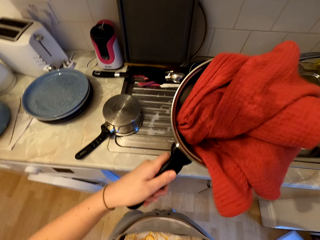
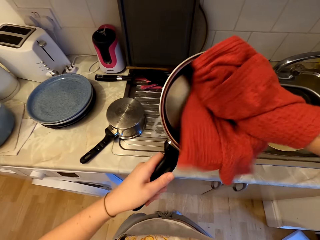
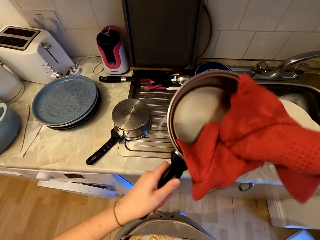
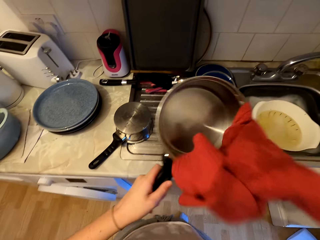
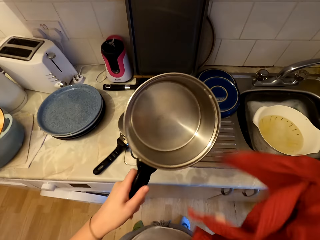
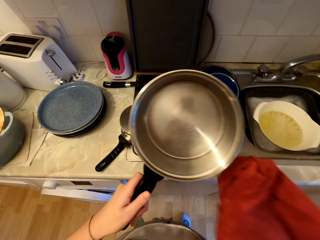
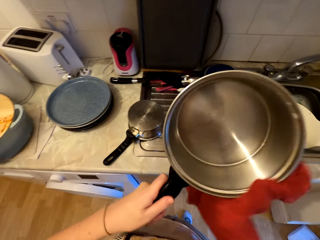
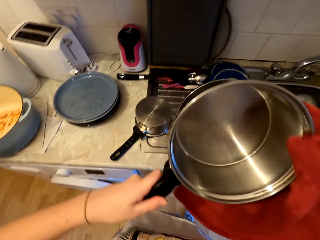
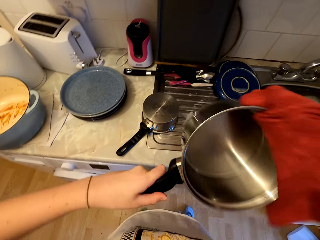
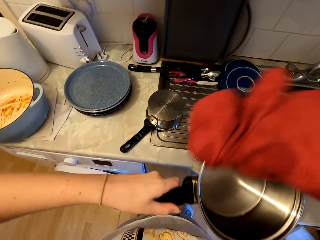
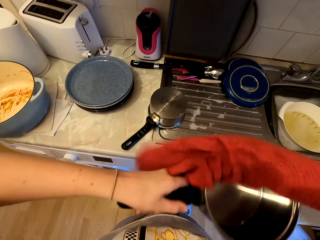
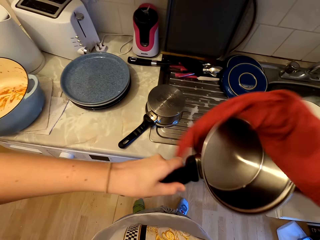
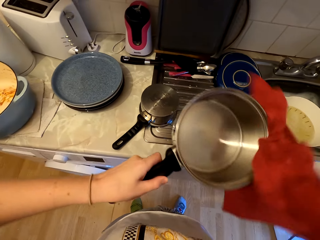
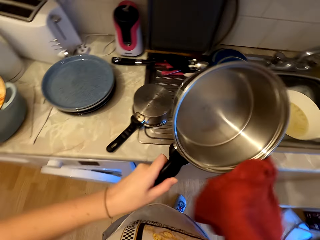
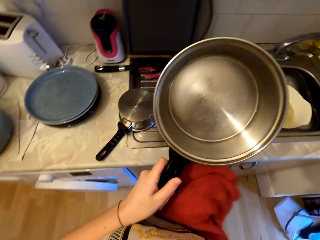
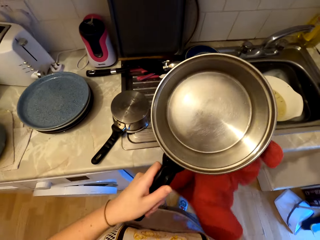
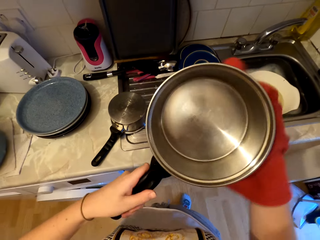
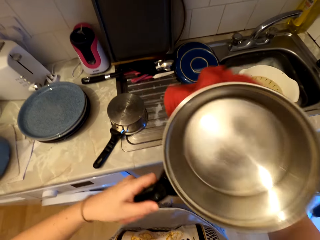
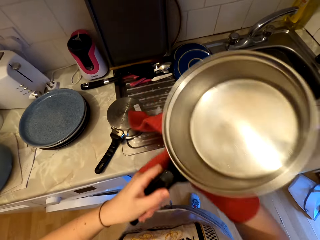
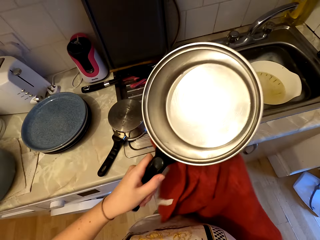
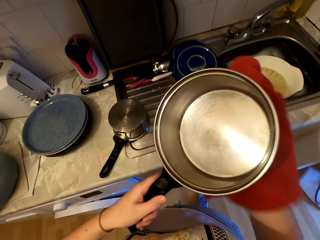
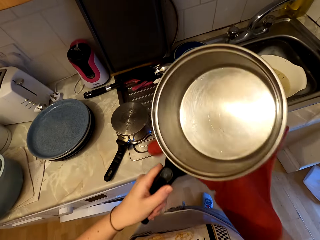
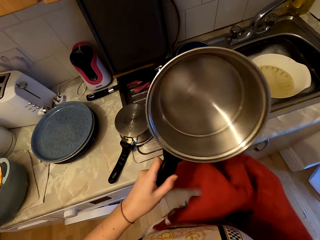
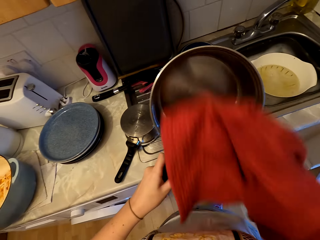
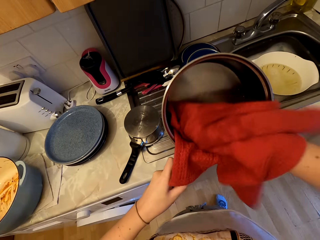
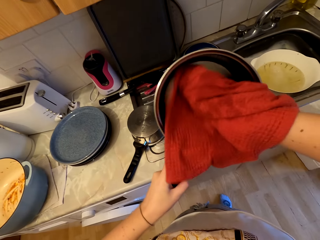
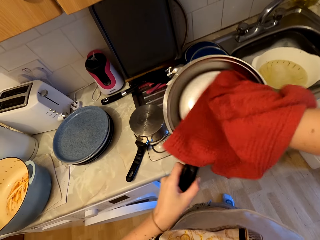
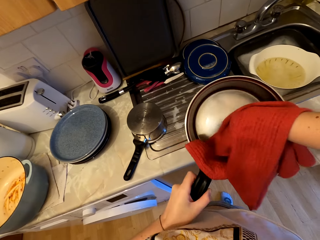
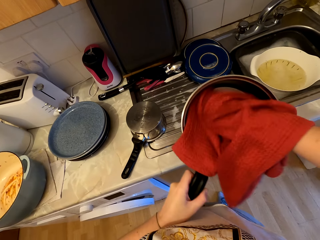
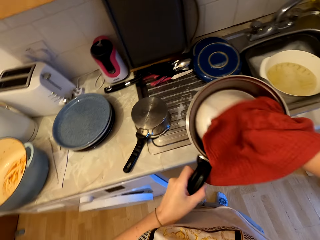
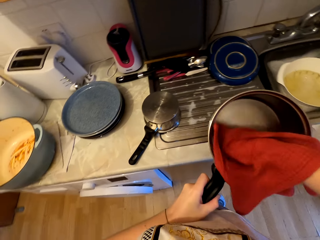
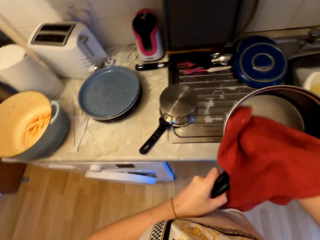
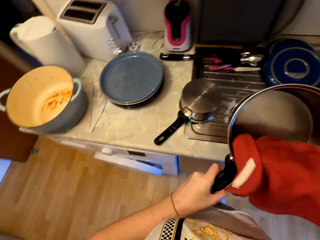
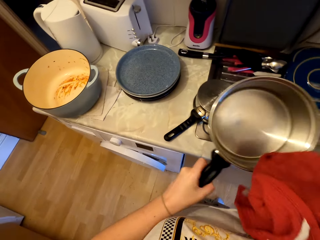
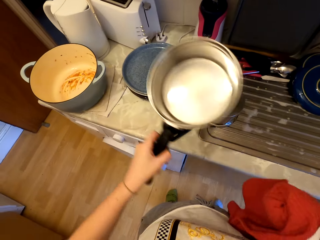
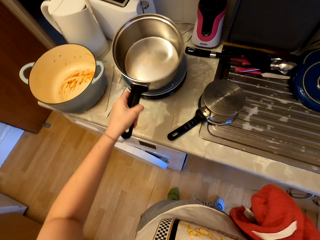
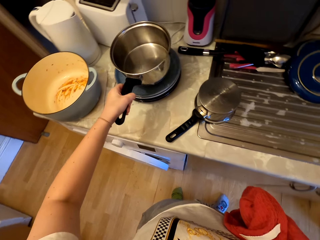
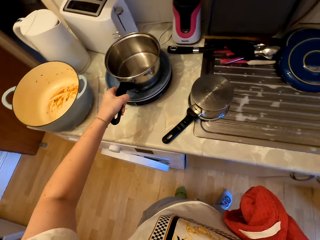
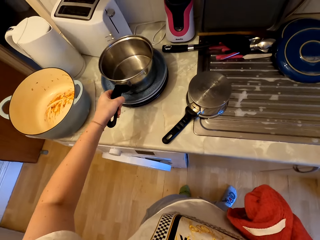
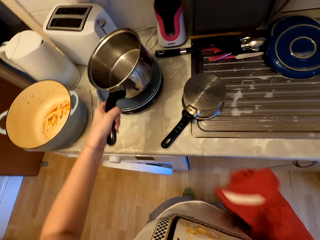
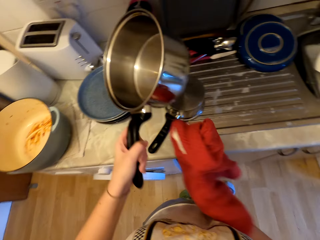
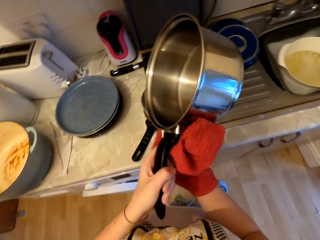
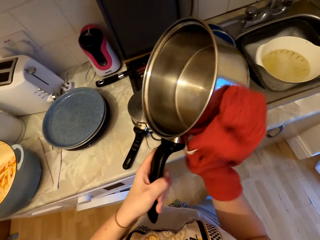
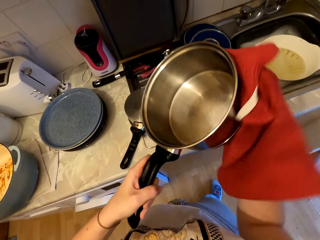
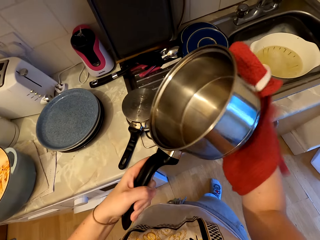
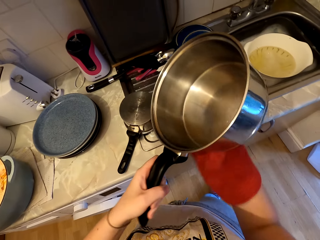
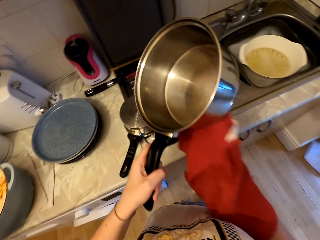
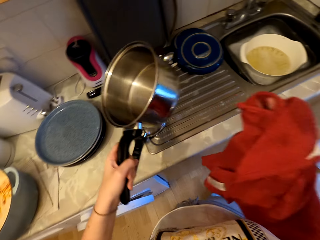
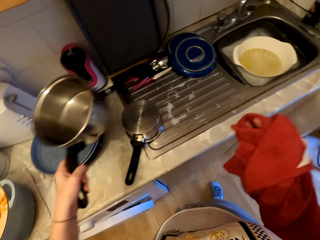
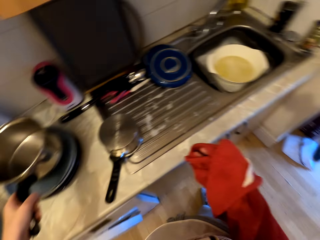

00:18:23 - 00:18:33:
The camera wearer places the cooking pot down. They wipe the cooking pot.

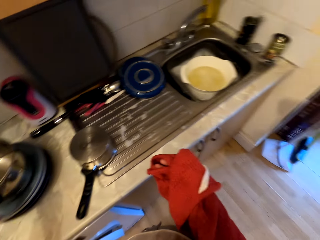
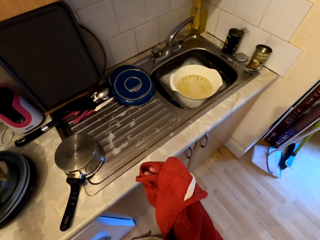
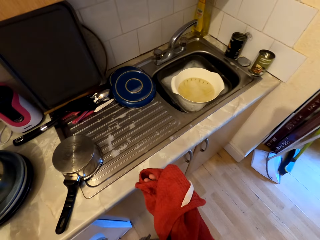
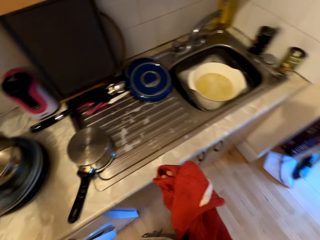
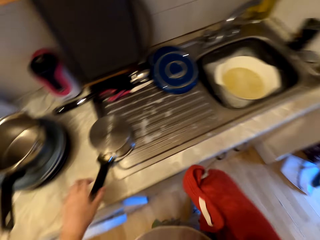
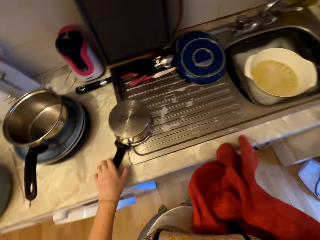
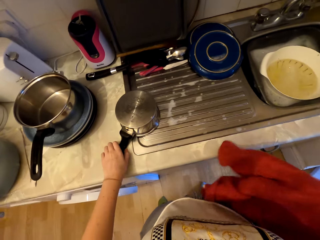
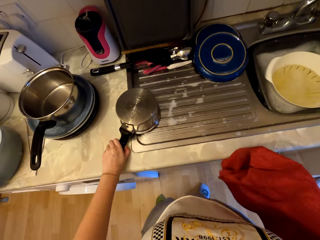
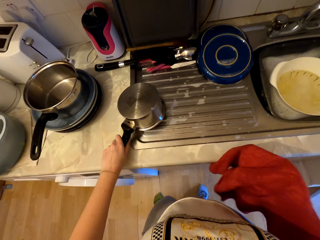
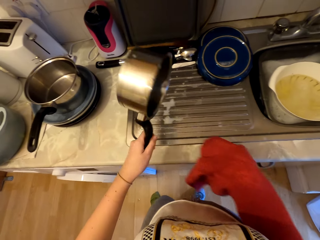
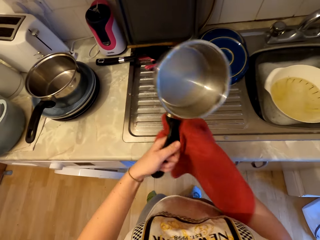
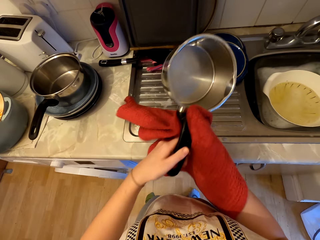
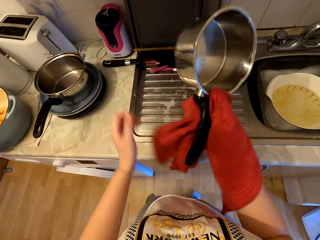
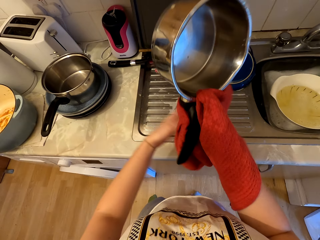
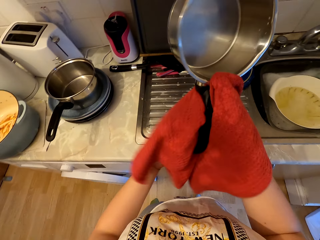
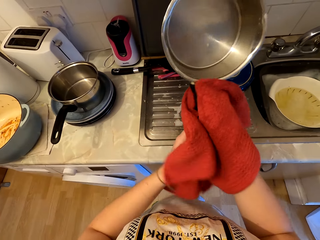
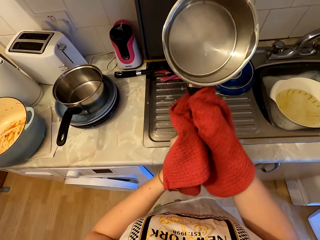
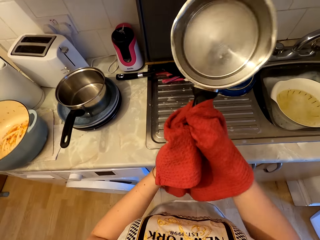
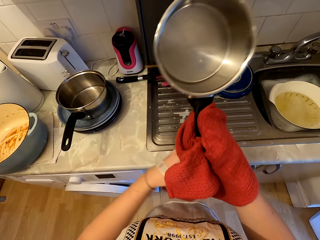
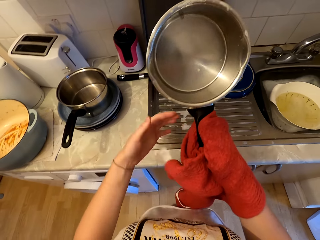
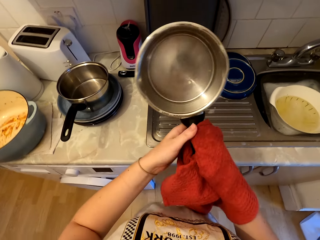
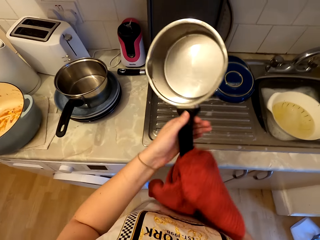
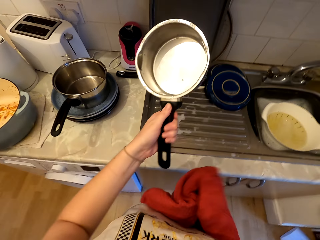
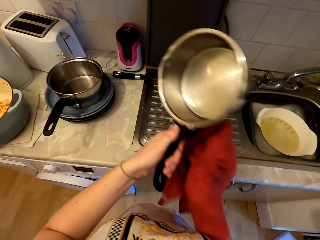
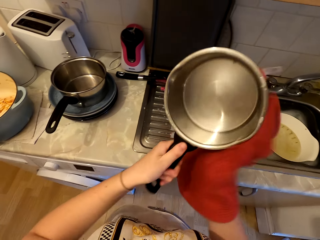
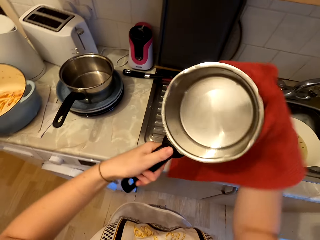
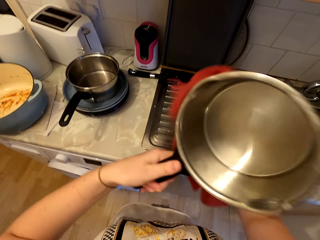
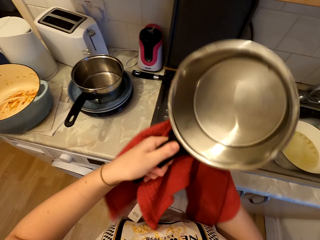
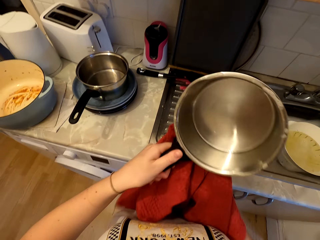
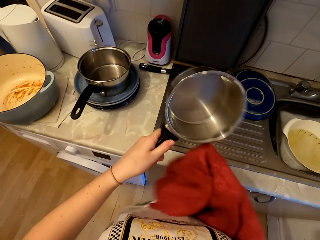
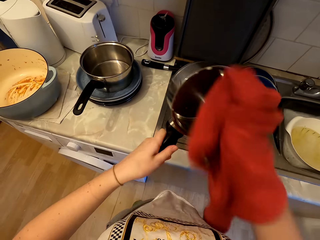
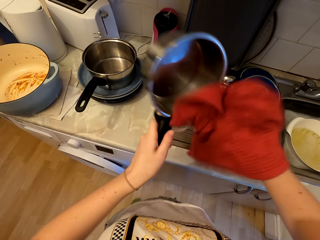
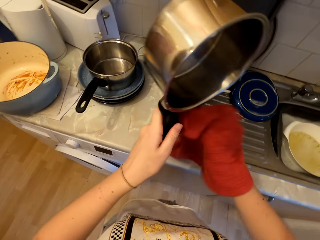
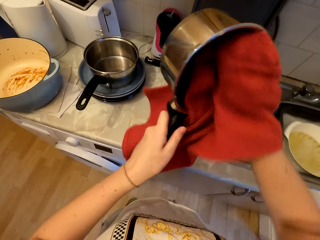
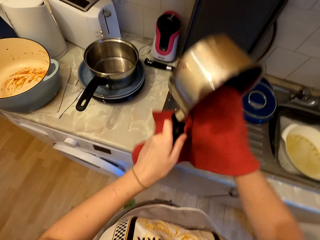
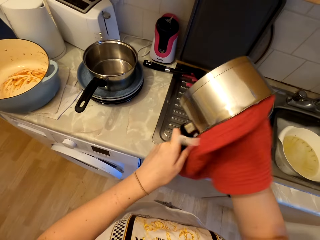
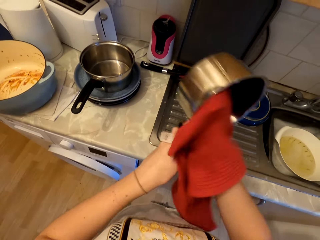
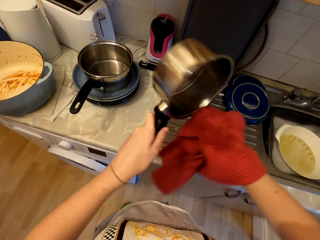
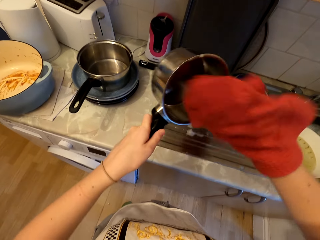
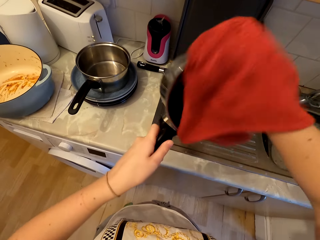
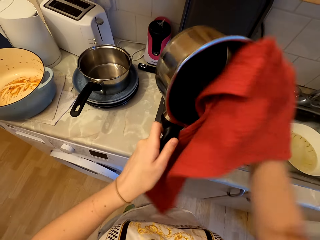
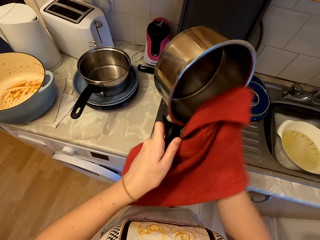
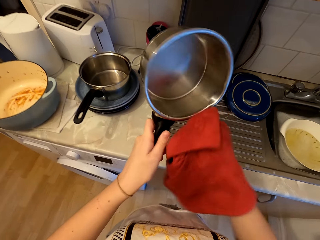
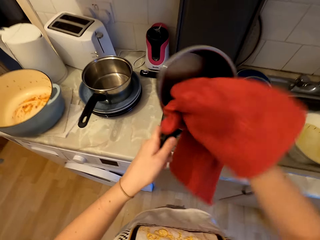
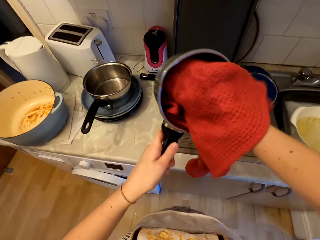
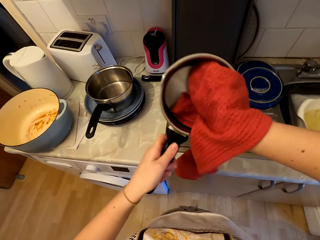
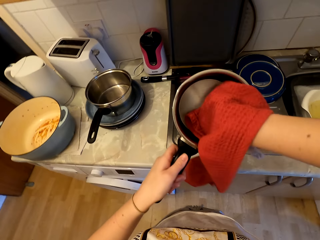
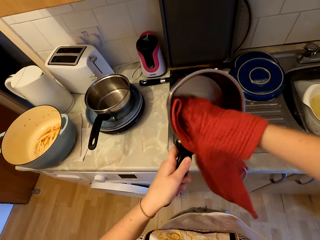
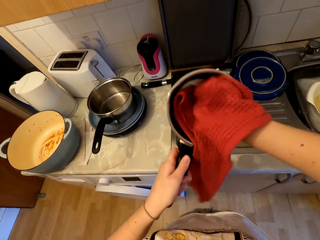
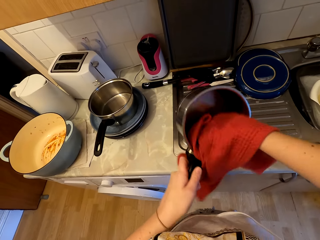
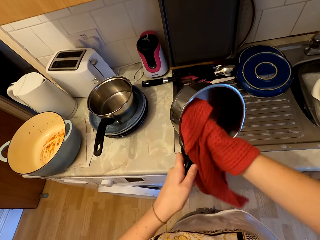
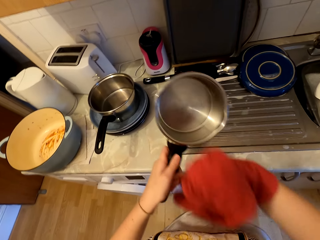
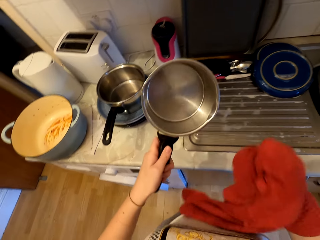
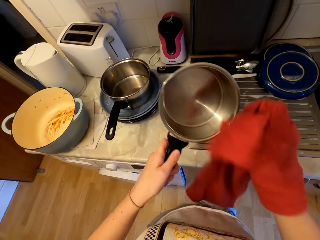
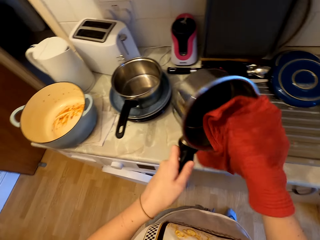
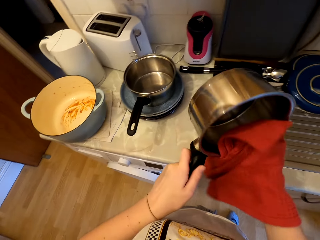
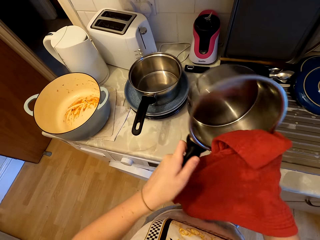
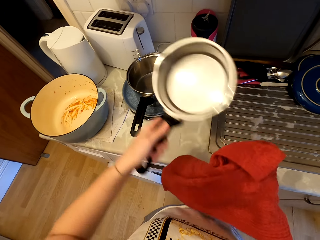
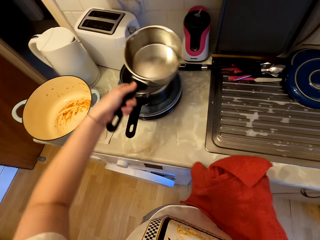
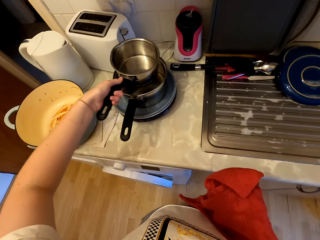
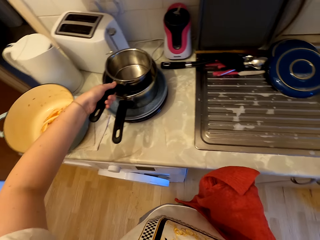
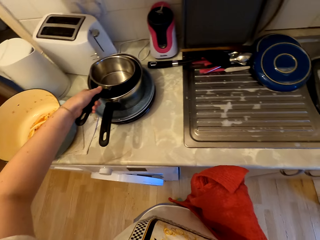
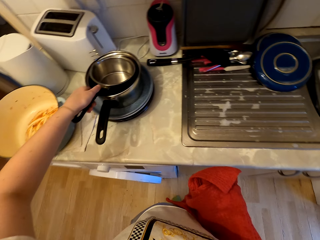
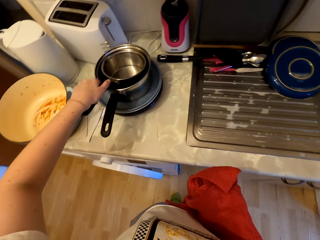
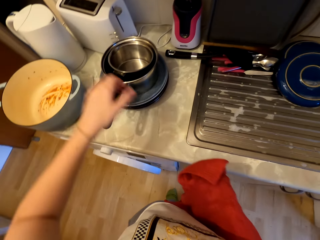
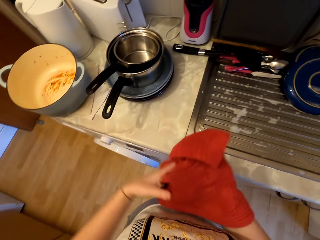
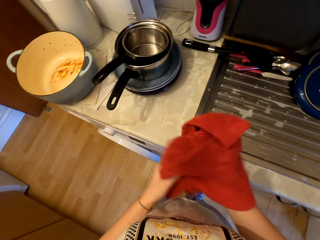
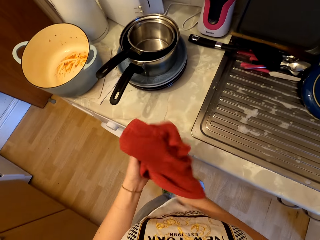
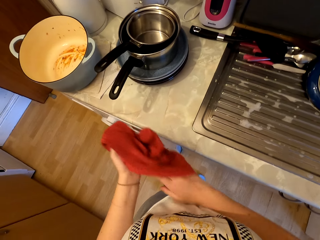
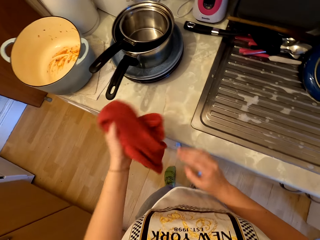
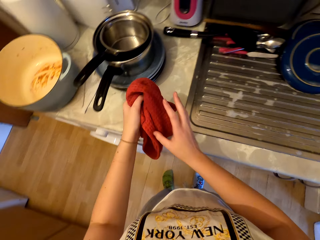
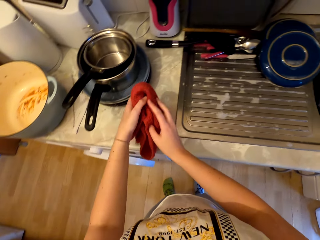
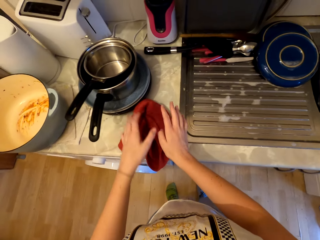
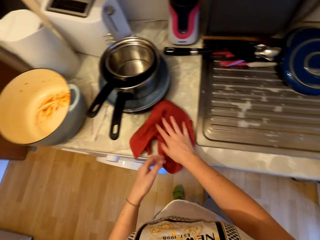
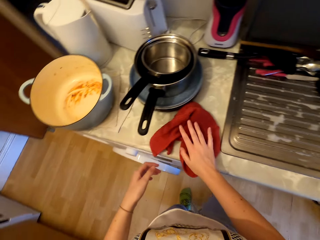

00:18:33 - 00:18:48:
The camera wearer places the cooking pots on trays. They pick a sauce pan or cooking pot from the counter. They hold the cooking pot with the right hand. They wipe the sauce pan with a towel. They hold the cooking pot with the left hand. They wipe the cooking pot. They place the cooking pot on another. They hold the towel with the left hand. They place the towel down.
